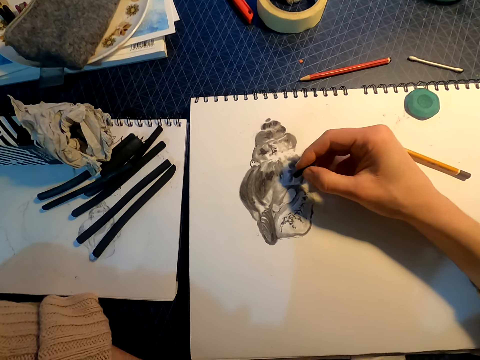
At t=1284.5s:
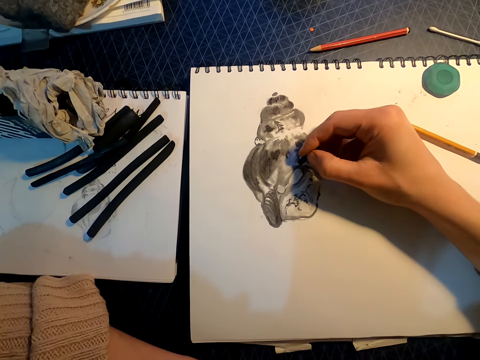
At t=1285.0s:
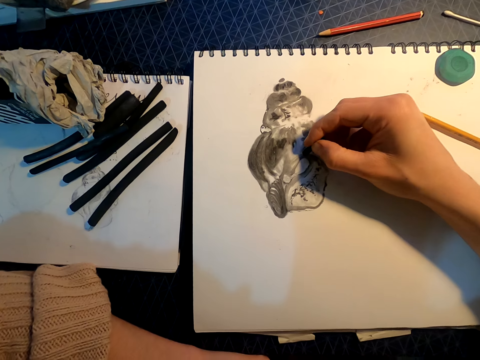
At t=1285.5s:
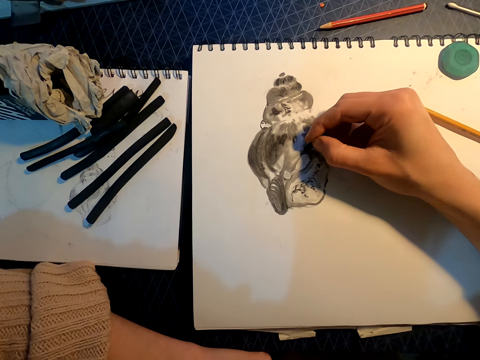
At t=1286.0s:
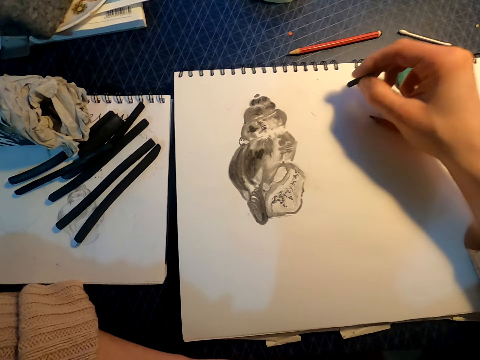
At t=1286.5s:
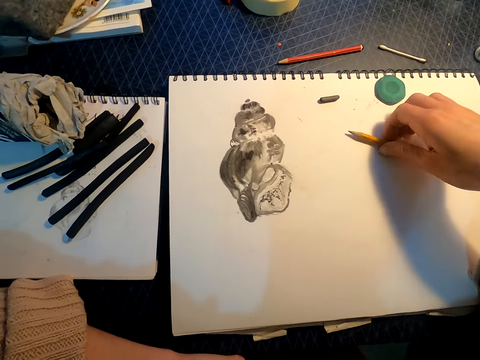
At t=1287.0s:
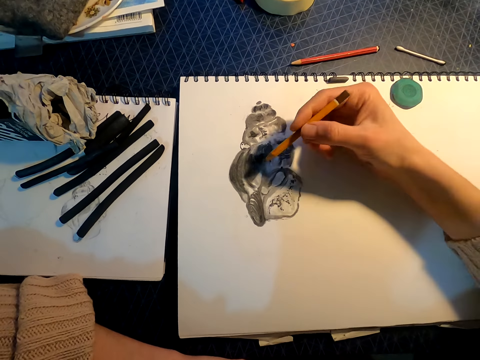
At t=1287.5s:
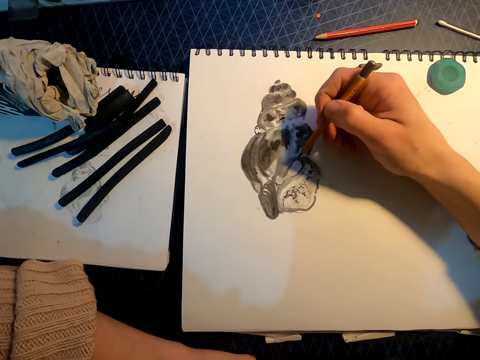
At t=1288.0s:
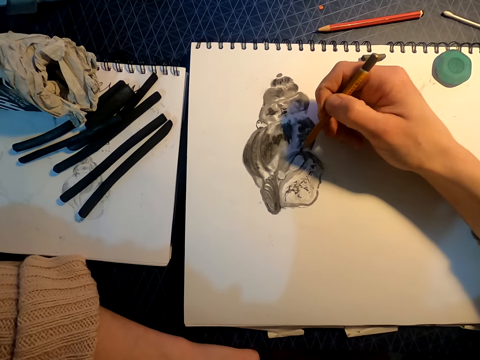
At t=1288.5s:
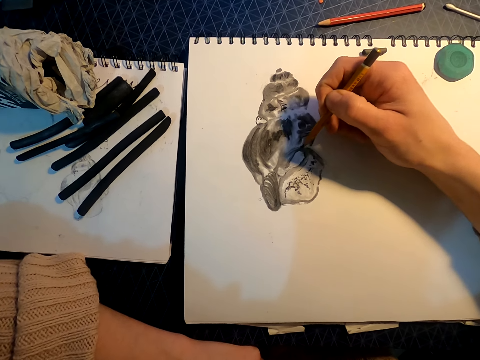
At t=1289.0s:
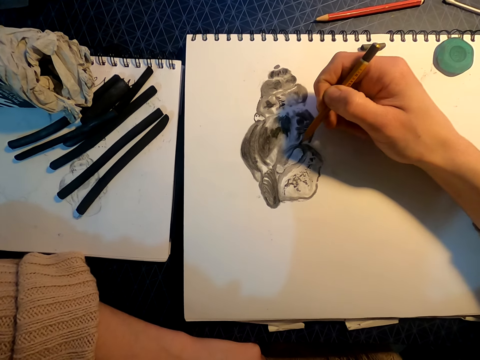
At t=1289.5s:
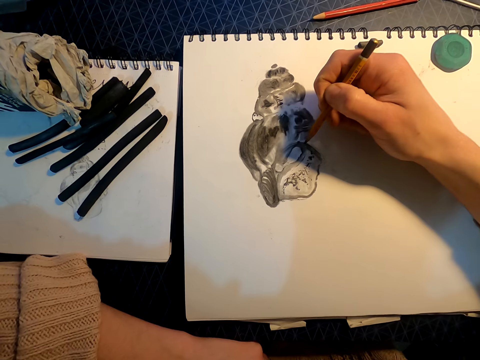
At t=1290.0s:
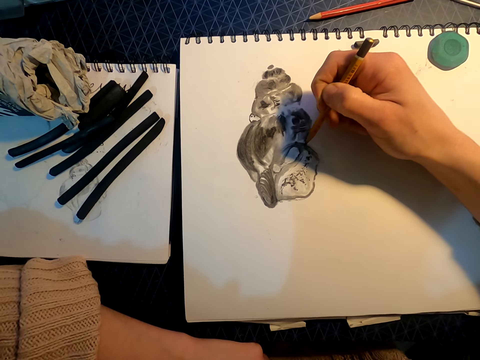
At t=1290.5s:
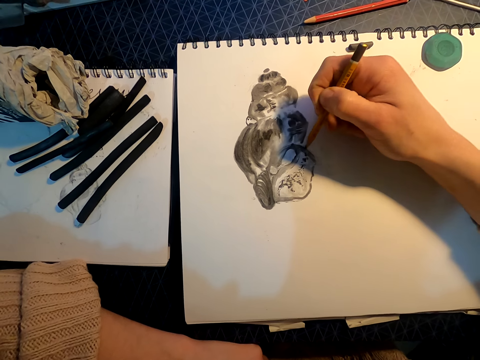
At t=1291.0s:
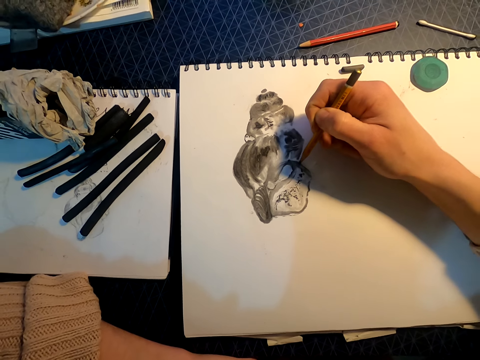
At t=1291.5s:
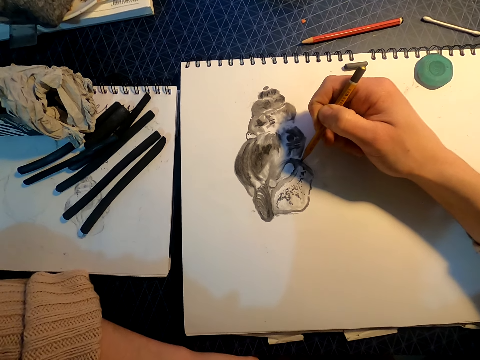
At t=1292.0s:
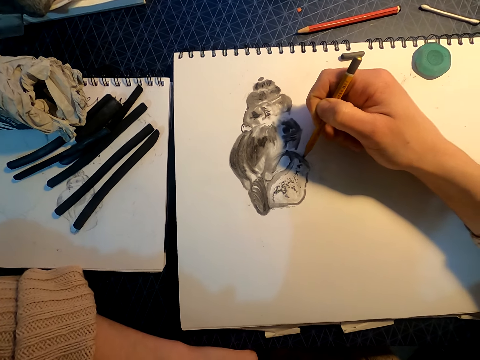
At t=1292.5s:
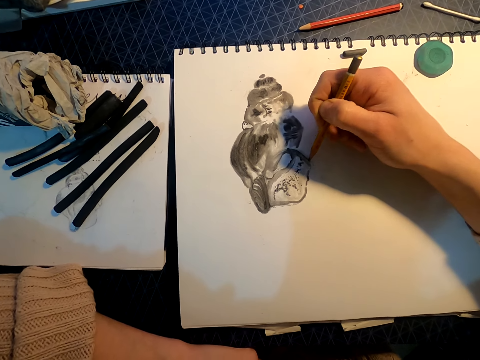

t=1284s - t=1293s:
The camera wearer sketches the drawing with a colored pencil. They place the colored pencil on the book, pick up a pencil from the book, and sketch the drawing with the pencil.

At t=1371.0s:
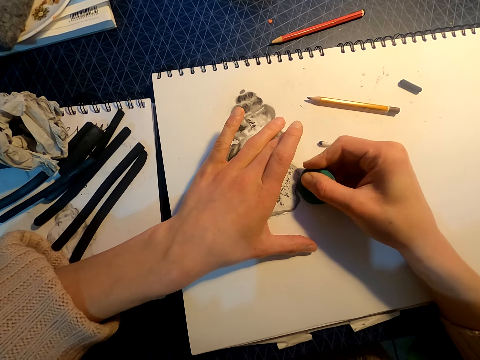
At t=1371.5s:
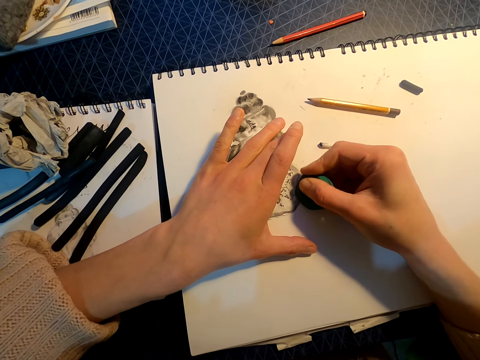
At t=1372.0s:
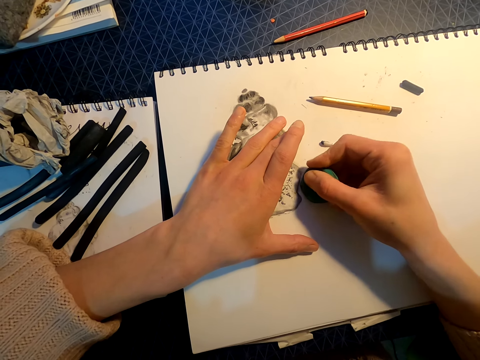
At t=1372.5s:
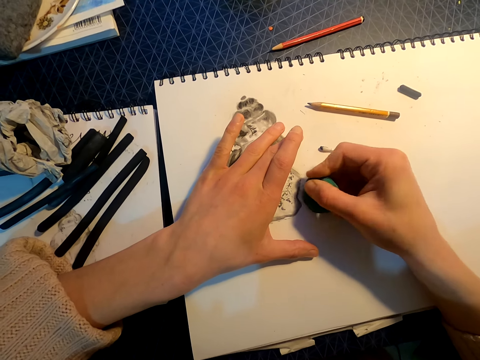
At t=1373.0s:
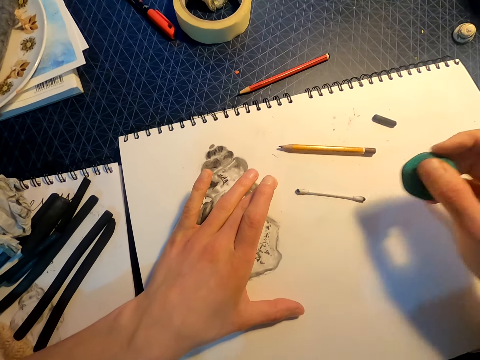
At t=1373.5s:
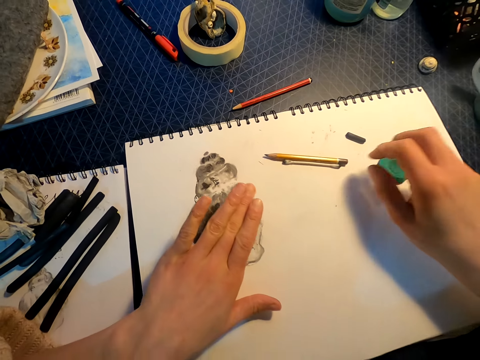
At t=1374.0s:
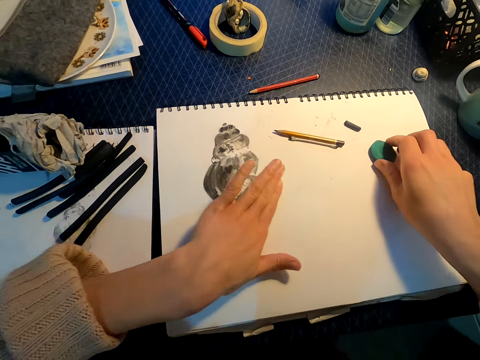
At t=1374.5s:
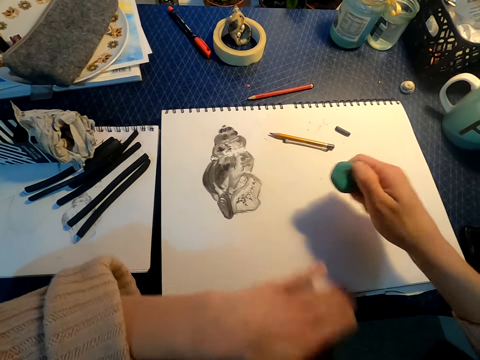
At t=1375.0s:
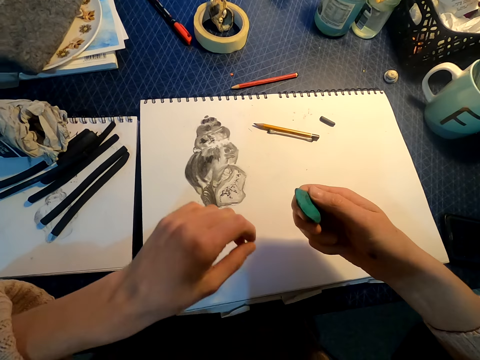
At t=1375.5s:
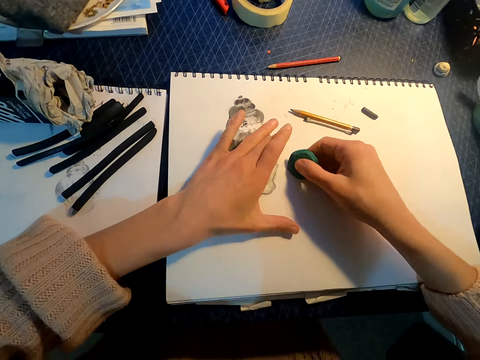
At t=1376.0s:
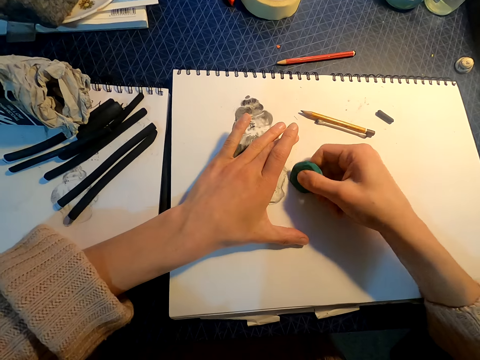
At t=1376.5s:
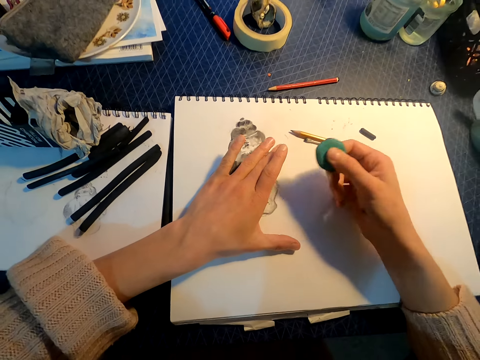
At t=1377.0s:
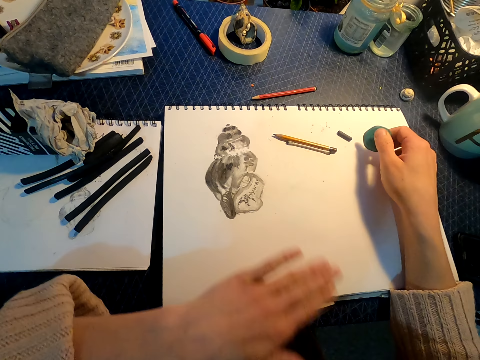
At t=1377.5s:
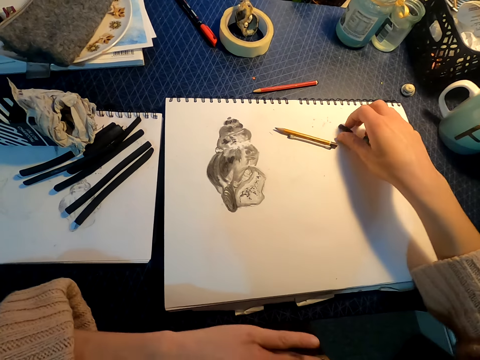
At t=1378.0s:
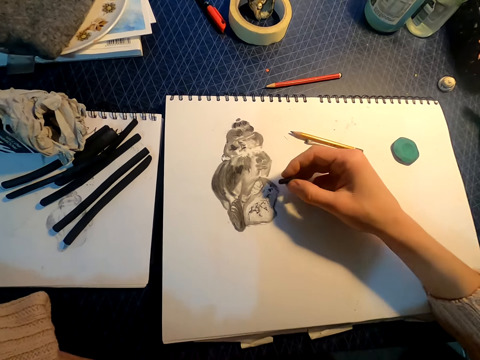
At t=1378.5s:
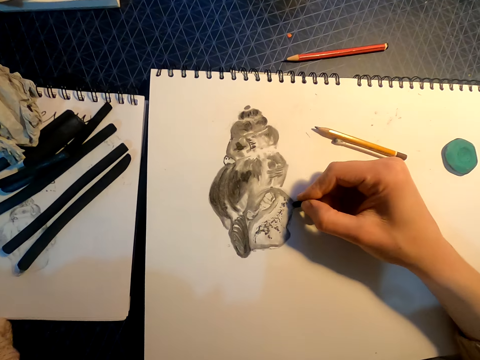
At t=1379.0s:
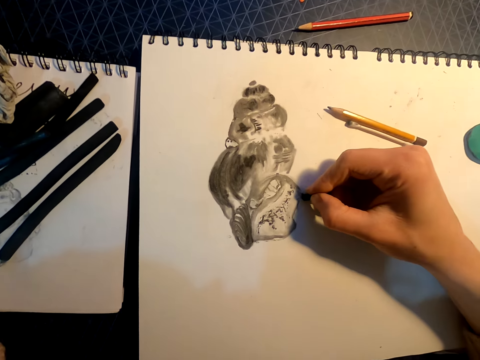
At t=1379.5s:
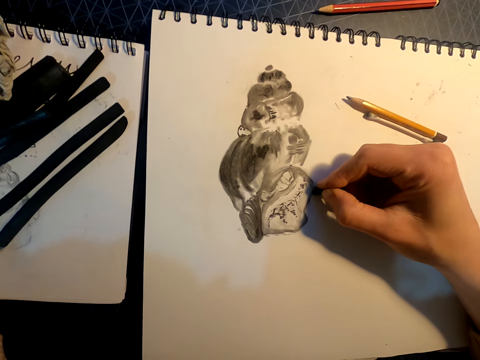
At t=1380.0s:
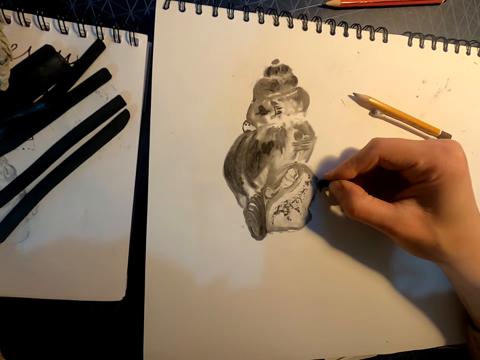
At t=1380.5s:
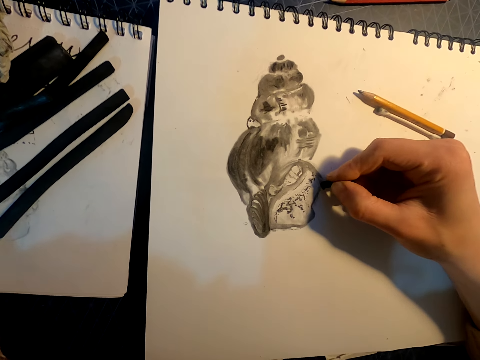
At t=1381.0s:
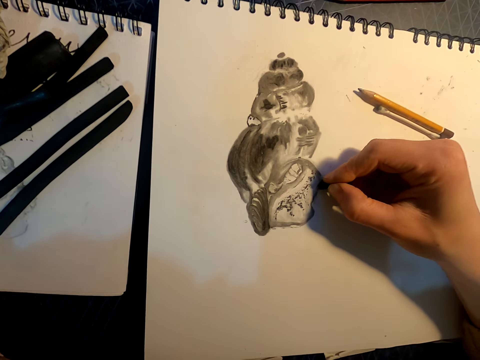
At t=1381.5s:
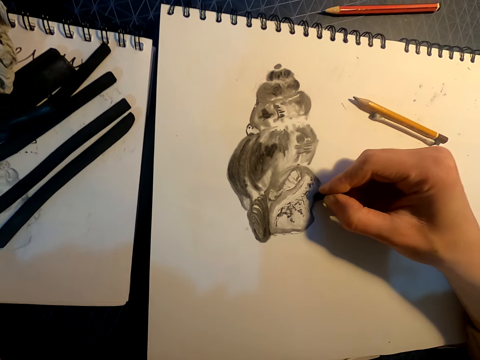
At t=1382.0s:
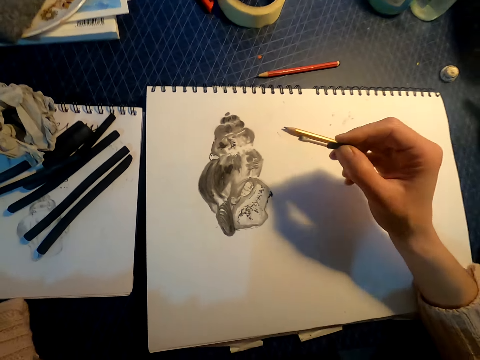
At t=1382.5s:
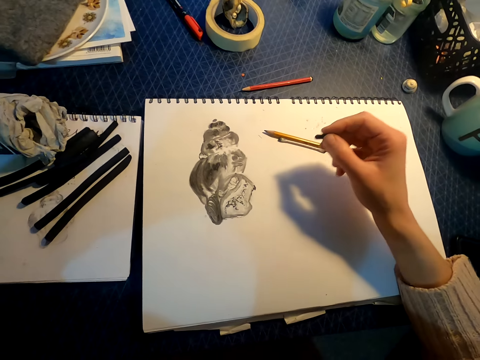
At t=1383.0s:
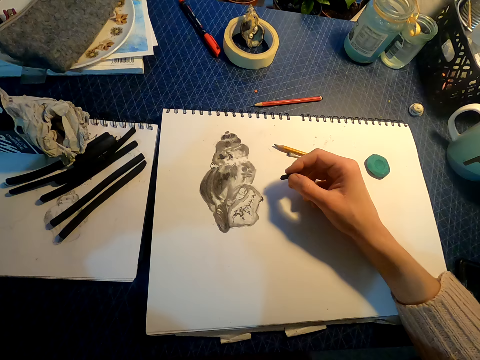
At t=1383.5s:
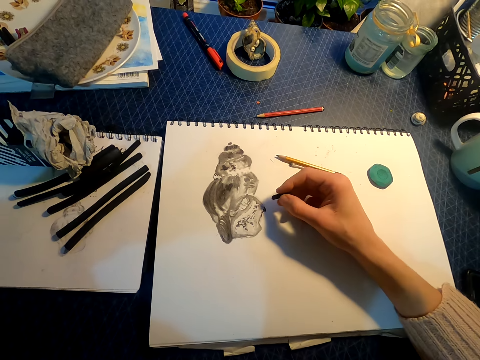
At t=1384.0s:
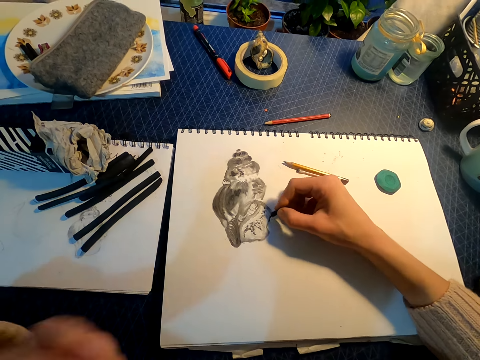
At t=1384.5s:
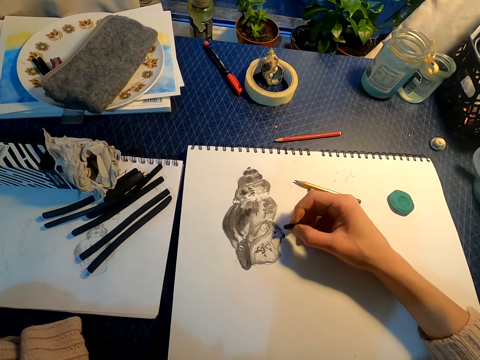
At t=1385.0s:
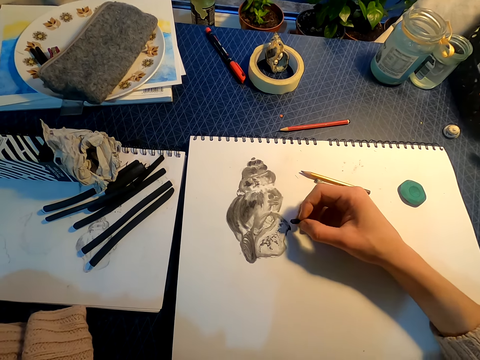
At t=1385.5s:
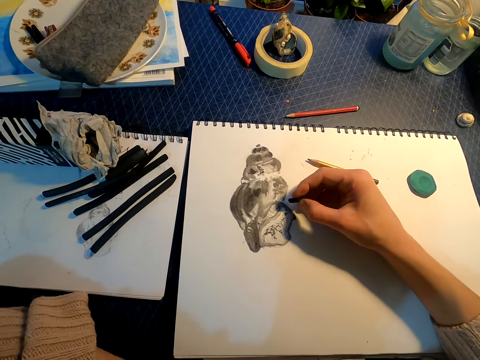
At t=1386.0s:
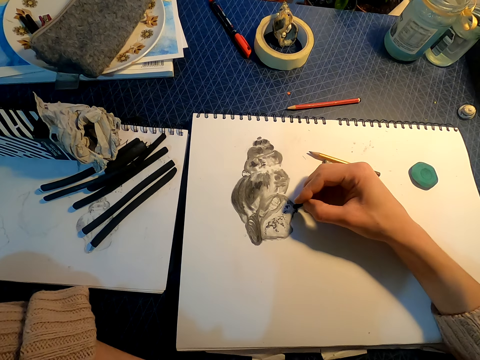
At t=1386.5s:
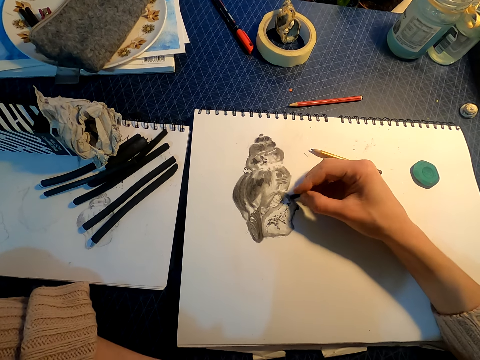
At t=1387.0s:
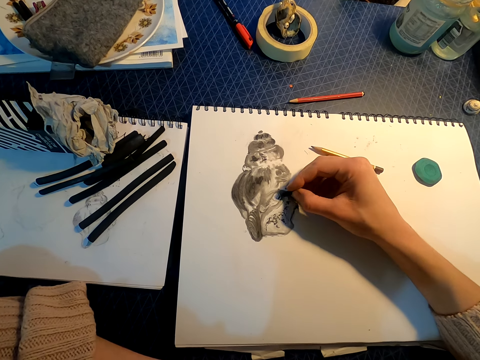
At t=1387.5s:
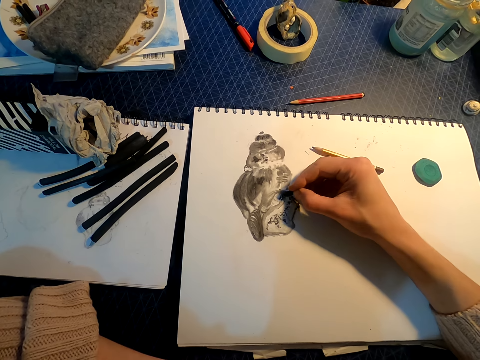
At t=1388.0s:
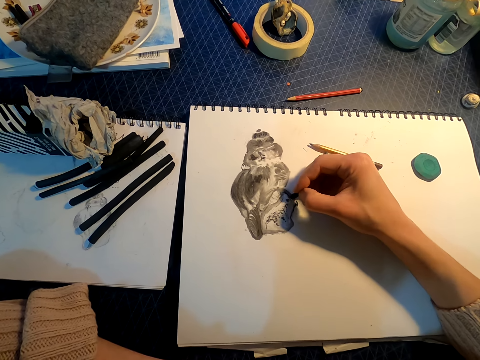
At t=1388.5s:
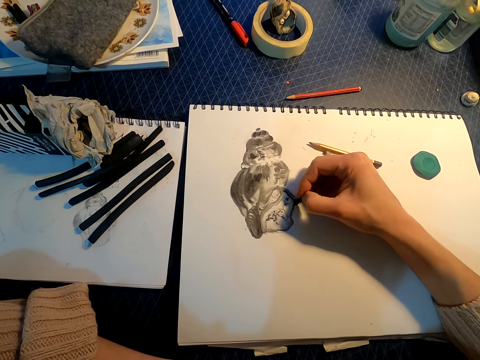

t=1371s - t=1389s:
The camera wearer places an eraser on the sketchbook. She picks up the eraser from the book, wipes the sketchbook with her left hand, and erases a part of the drawing with the eraser. She wipes the sketchbook with her left hand again, places the eraser on the sketchbook, picks up a colored pencil from the book, and sketches on the book with the colored pencil.
